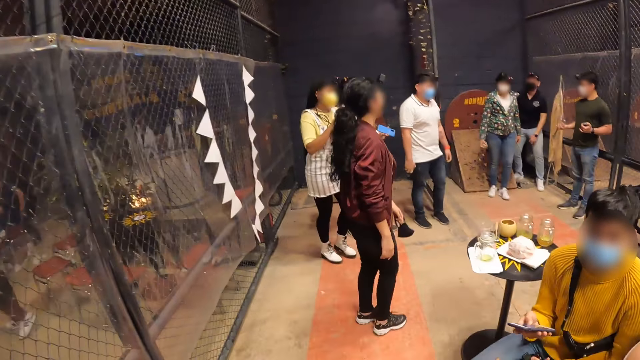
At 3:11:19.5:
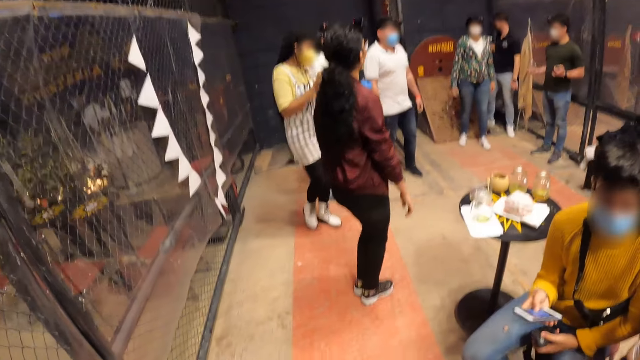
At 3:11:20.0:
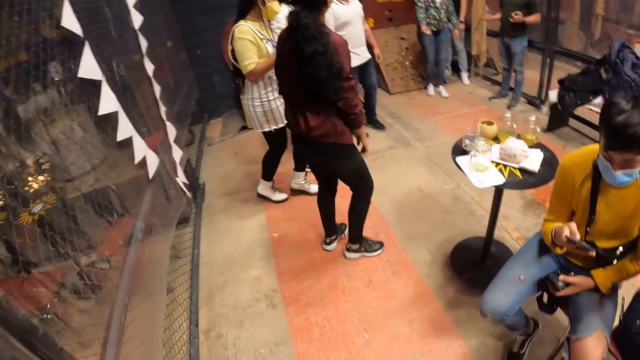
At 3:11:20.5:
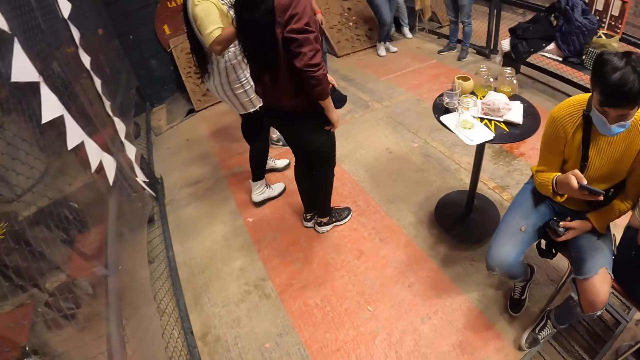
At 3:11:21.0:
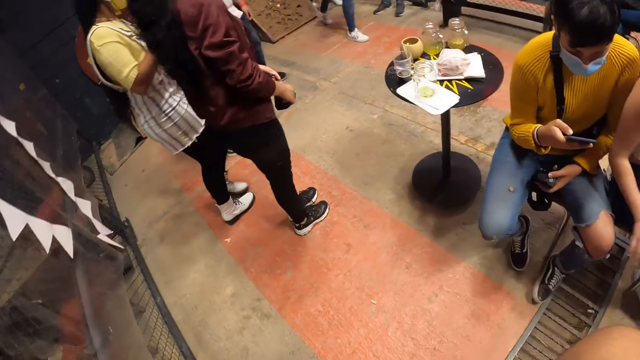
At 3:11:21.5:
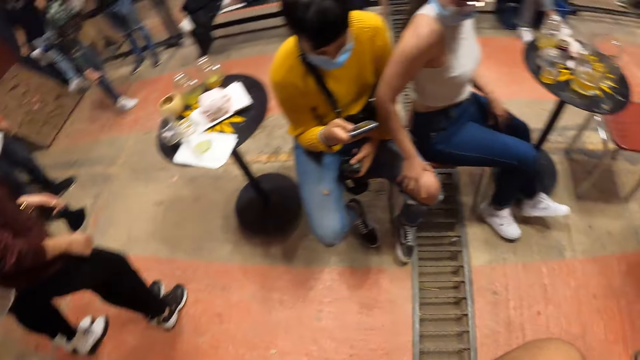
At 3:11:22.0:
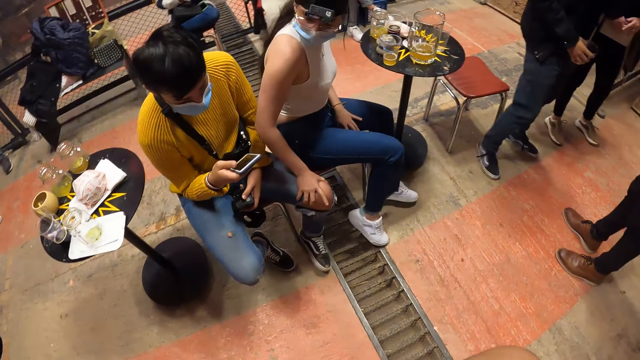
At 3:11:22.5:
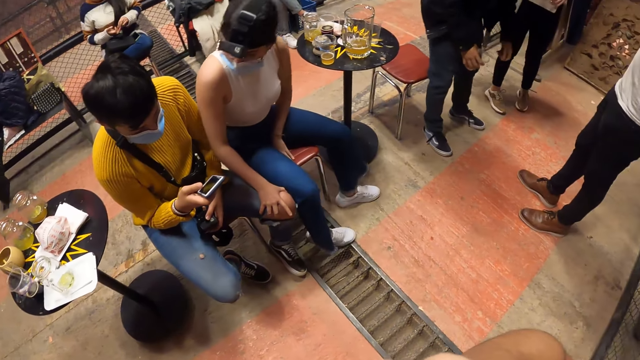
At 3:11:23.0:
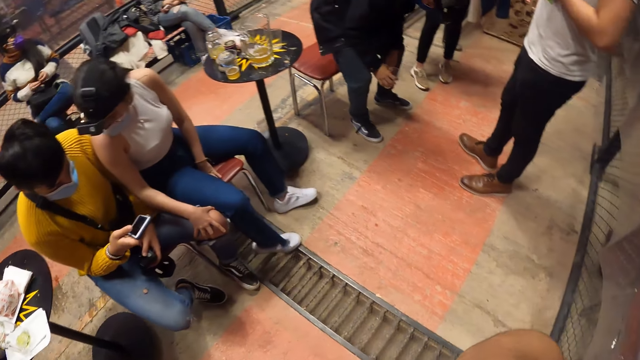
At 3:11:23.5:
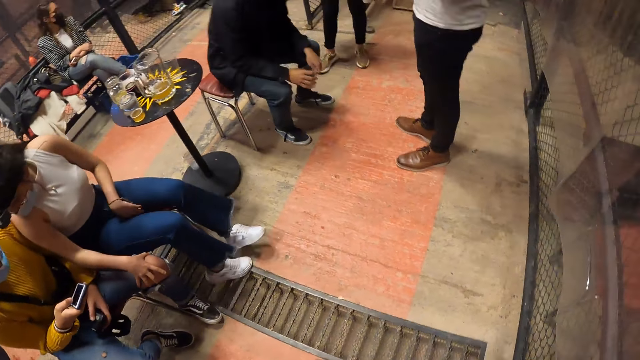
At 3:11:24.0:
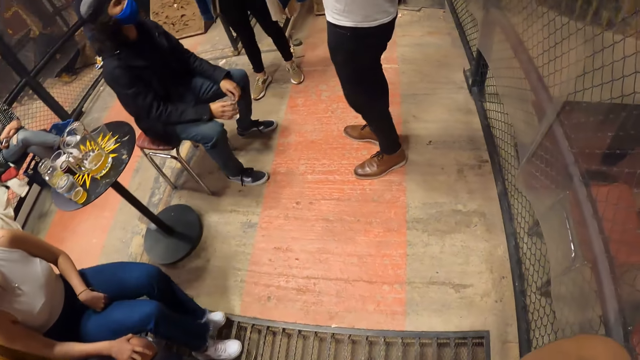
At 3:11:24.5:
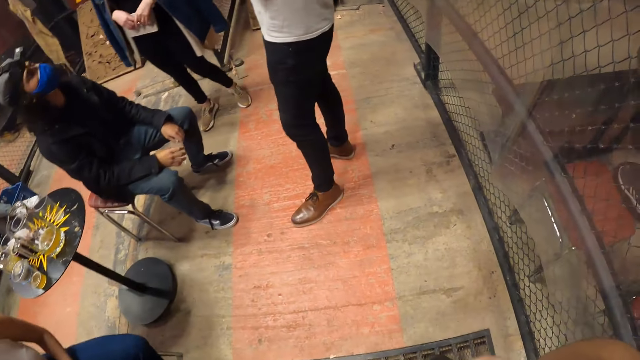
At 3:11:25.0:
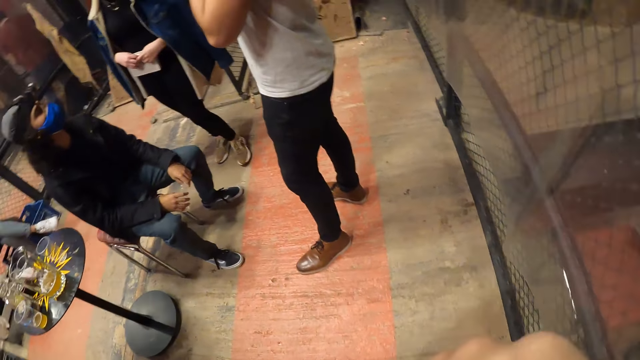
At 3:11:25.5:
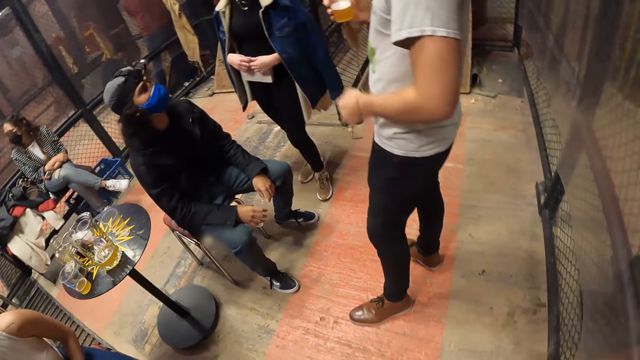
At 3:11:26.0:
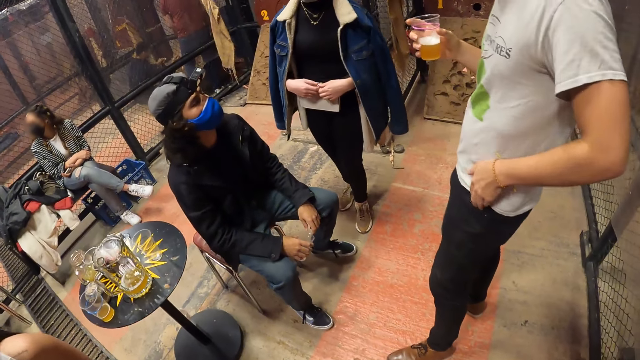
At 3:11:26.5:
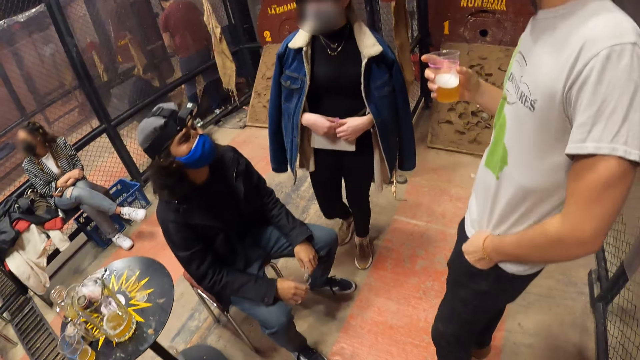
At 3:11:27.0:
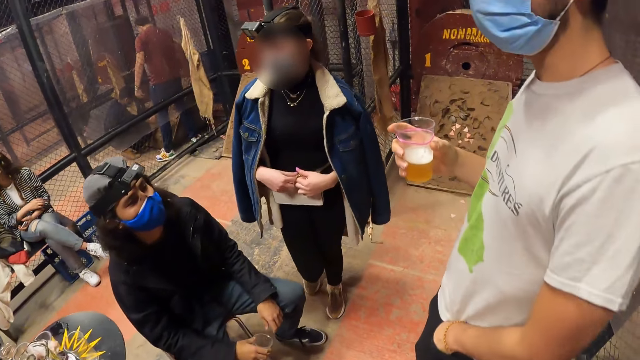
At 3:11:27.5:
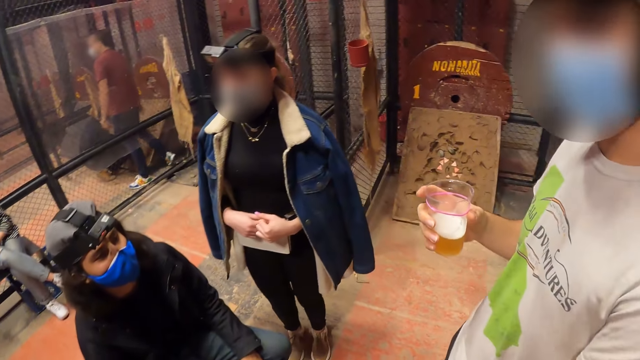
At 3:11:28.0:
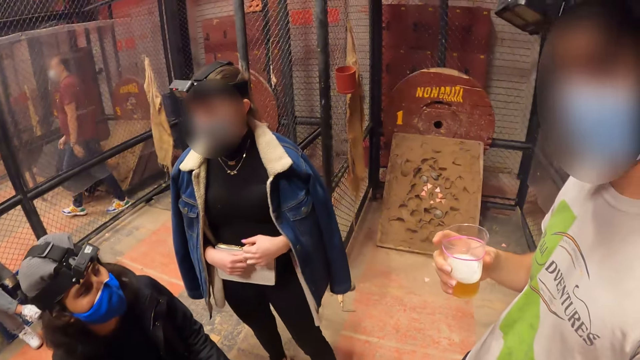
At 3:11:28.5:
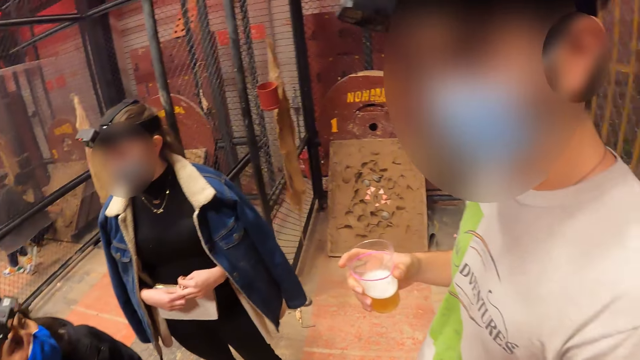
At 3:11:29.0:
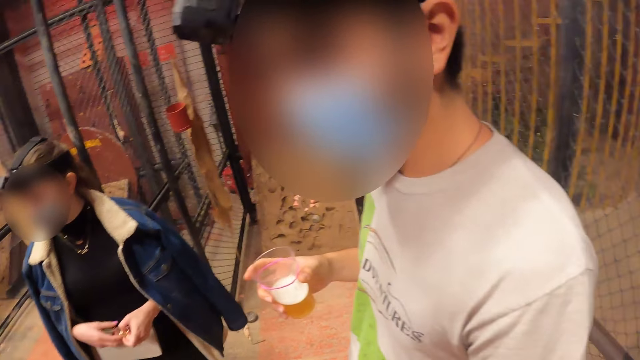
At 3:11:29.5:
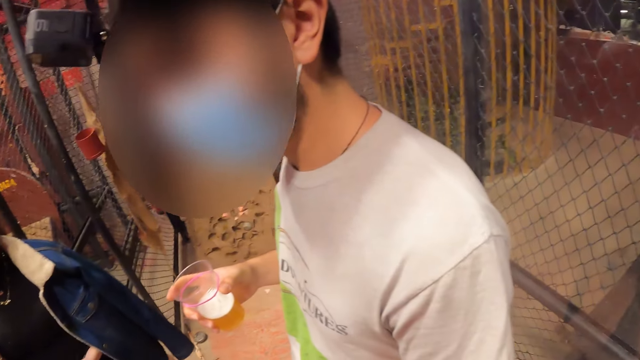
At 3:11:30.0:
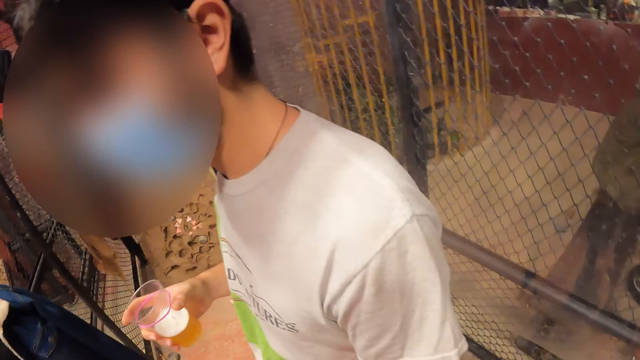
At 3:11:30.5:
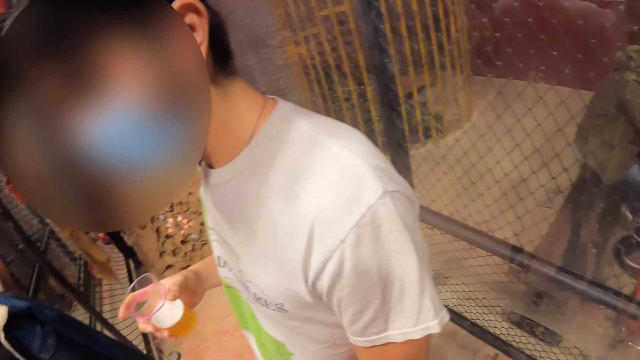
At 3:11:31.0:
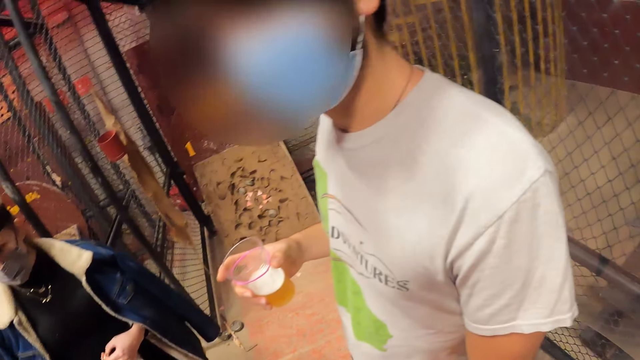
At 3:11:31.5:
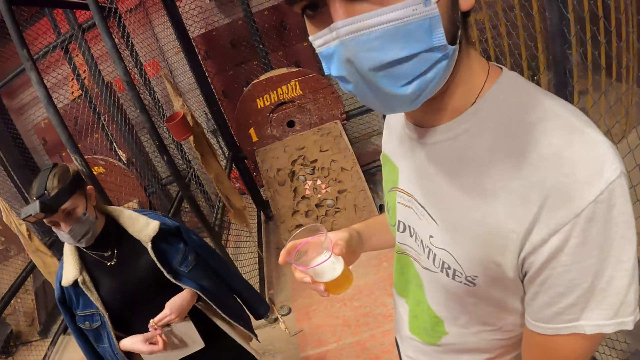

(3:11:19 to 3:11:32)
The camera wearer walks around the room. They look around. A man sits on the chair. The camera wearer speaks to the man.

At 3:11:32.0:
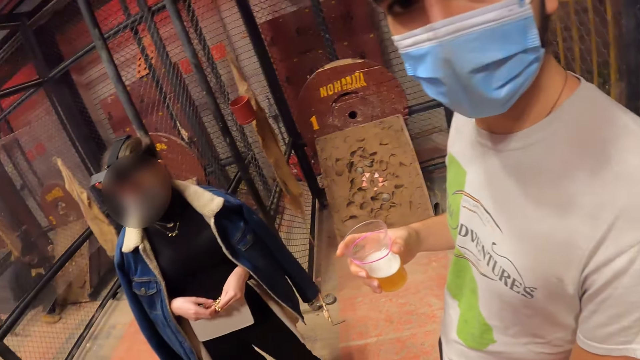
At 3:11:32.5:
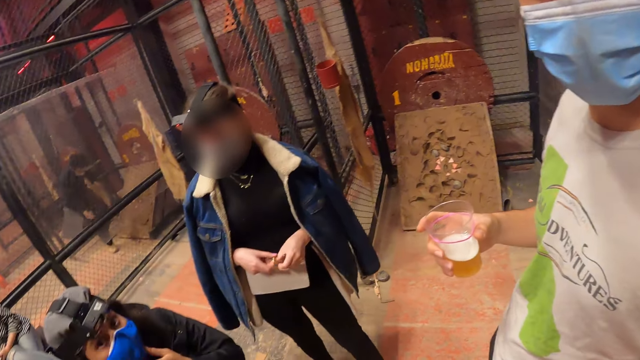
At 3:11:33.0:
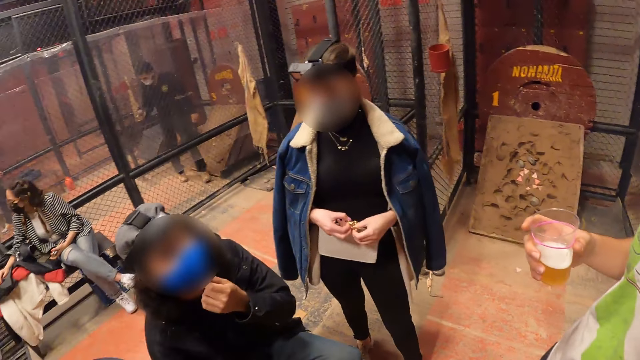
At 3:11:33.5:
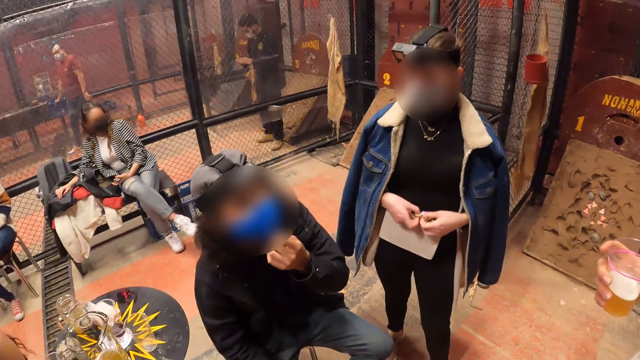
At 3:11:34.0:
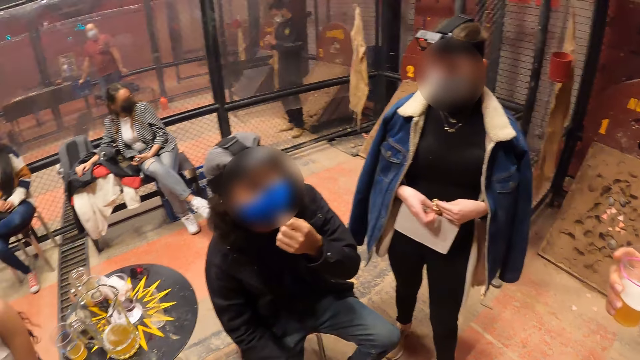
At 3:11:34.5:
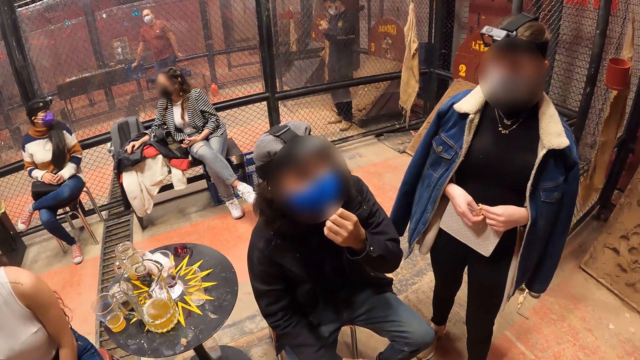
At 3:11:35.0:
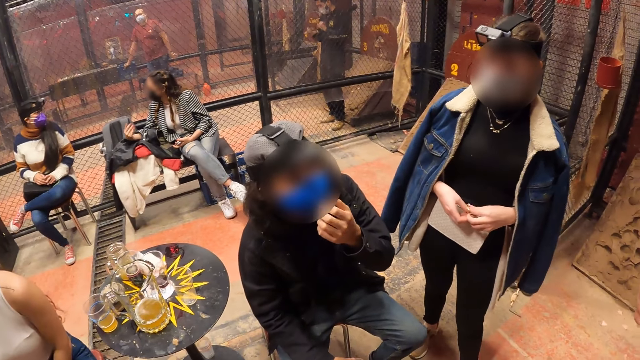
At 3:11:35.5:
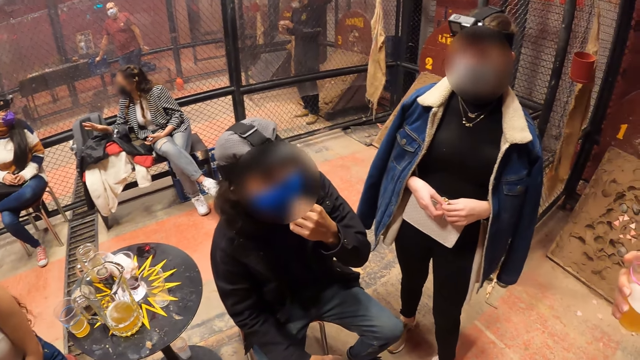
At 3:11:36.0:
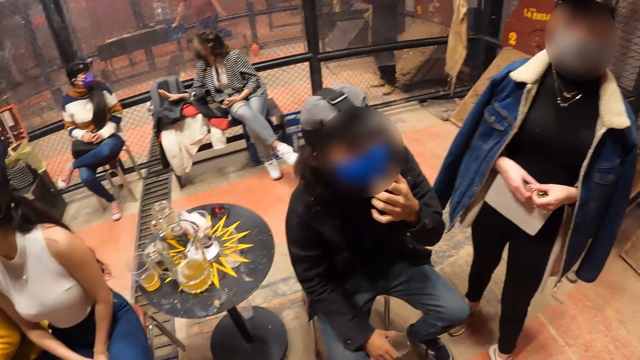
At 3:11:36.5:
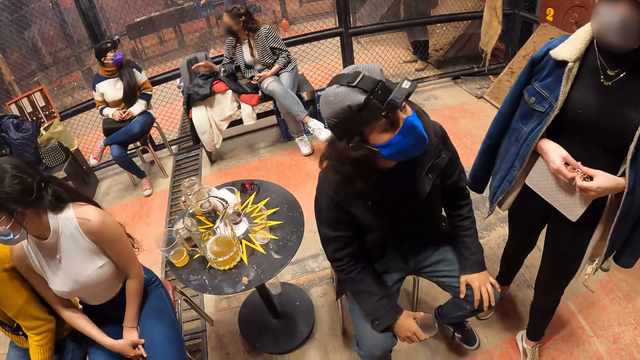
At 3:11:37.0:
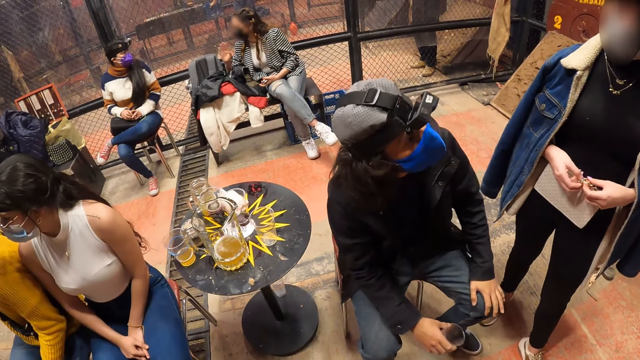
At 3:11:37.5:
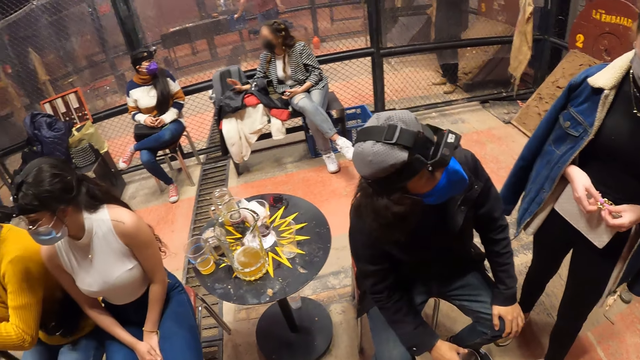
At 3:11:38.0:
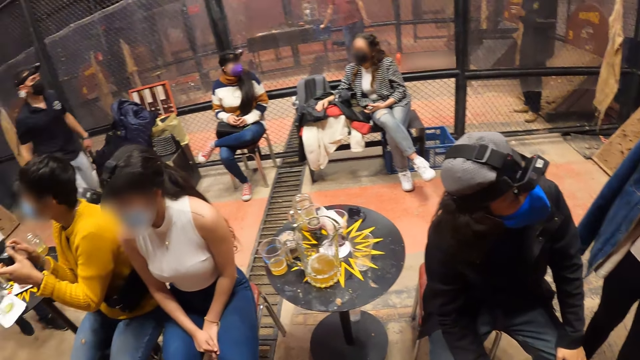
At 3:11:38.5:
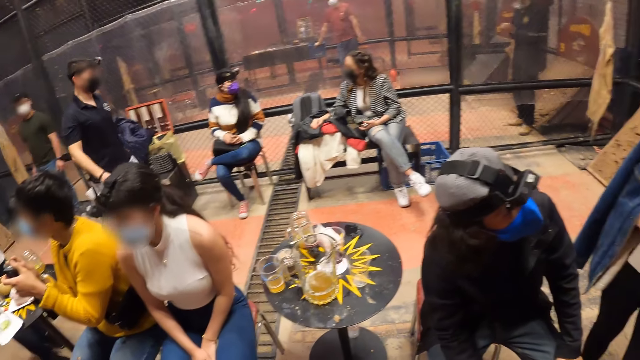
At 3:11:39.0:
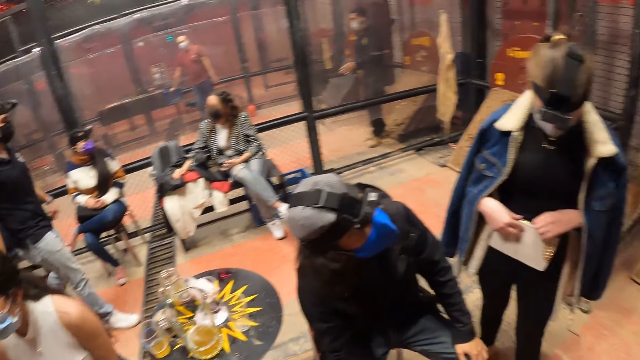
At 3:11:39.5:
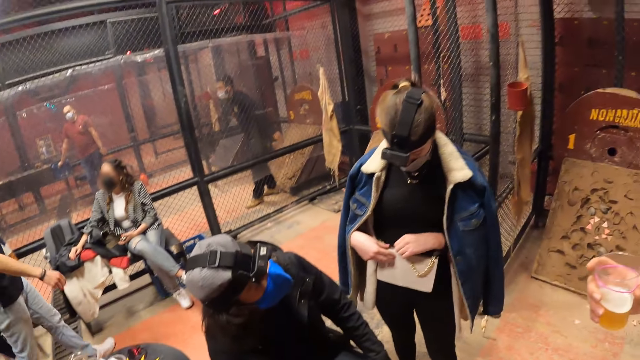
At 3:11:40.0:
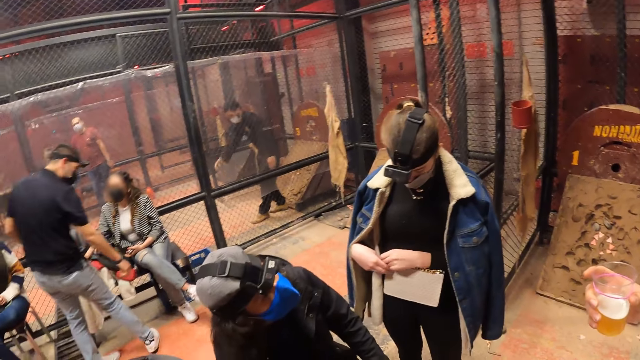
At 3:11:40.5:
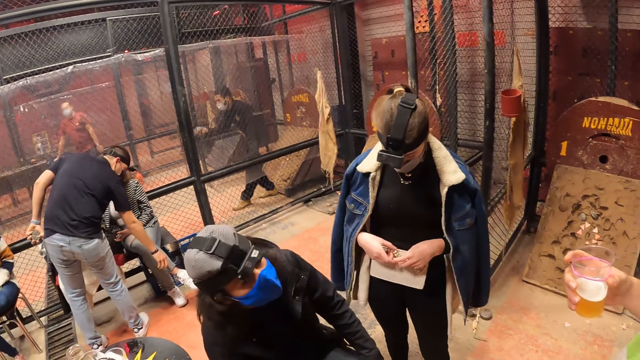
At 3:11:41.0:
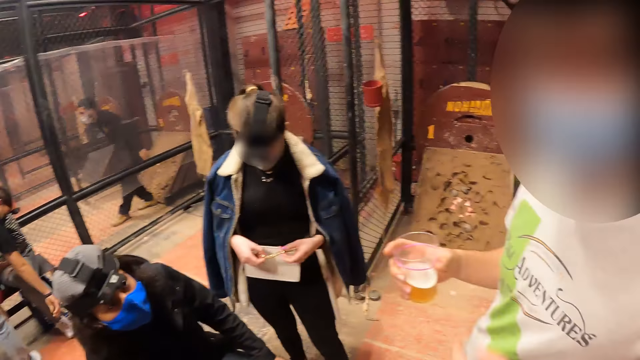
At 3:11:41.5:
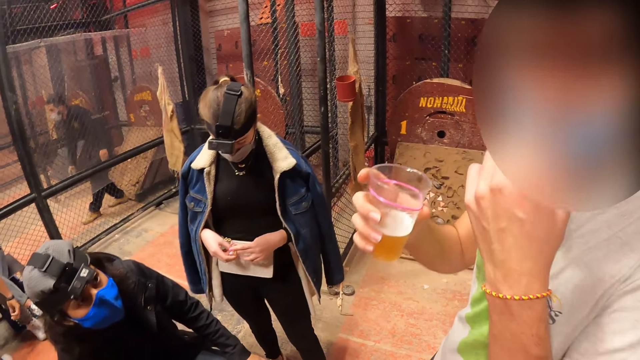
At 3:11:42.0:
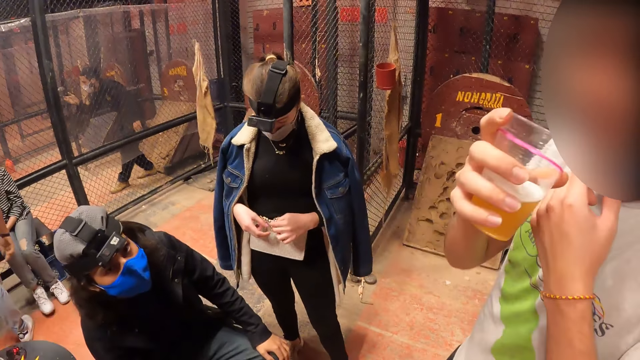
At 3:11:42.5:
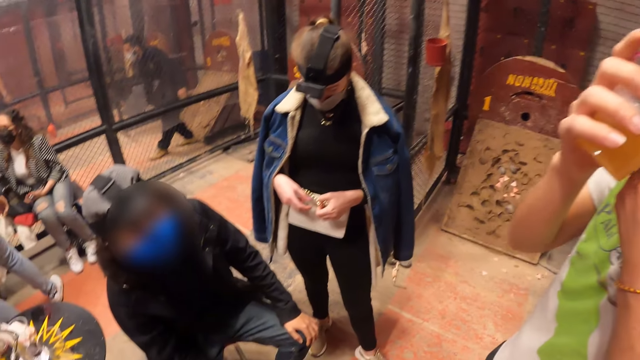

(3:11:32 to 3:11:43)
The camera wearer looks around. A man tosses a rock with his right hand. A woman fiddles with a bag with both hands.
